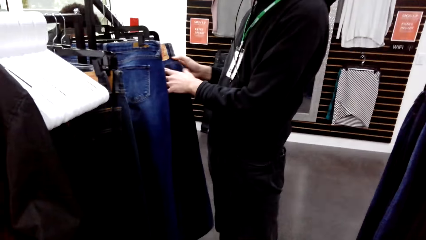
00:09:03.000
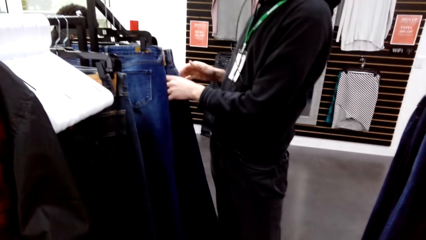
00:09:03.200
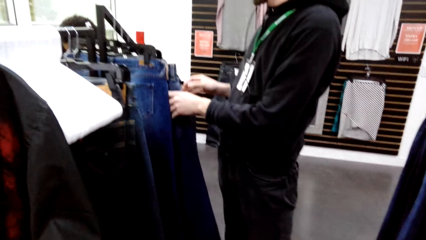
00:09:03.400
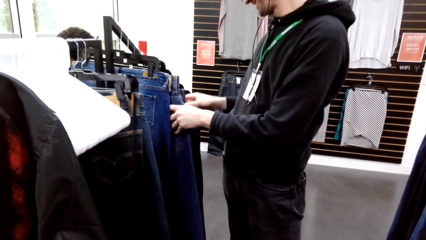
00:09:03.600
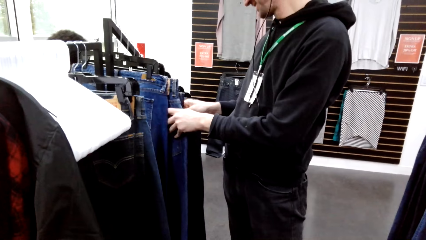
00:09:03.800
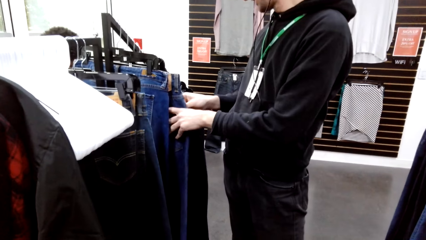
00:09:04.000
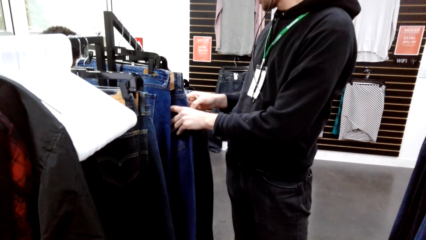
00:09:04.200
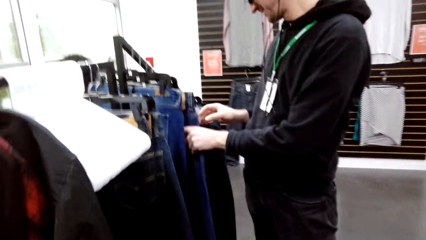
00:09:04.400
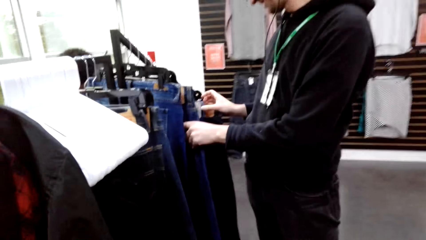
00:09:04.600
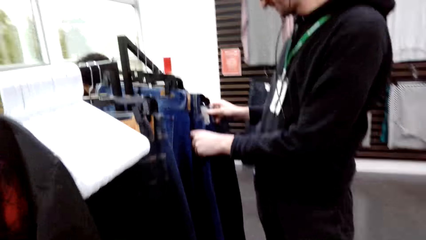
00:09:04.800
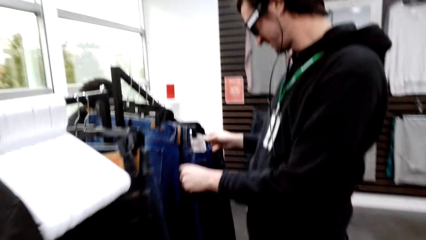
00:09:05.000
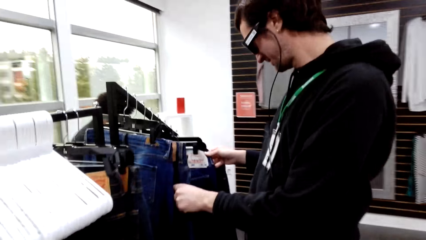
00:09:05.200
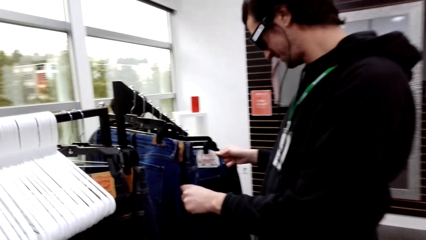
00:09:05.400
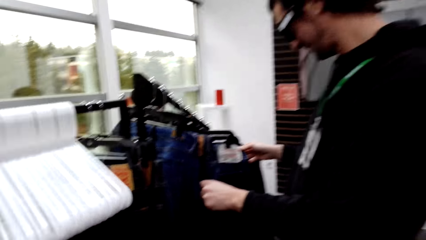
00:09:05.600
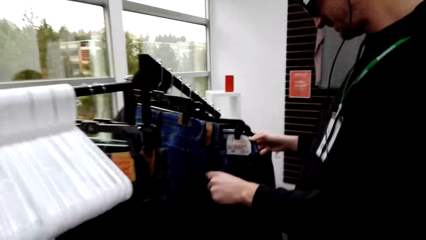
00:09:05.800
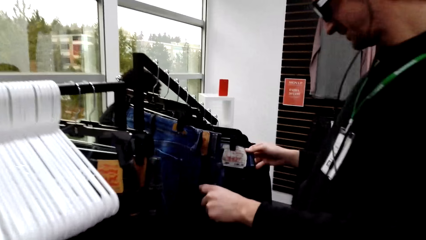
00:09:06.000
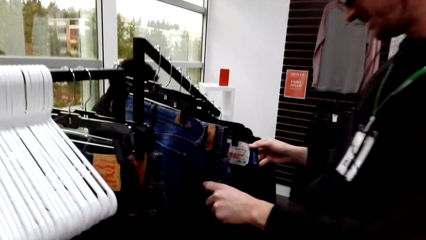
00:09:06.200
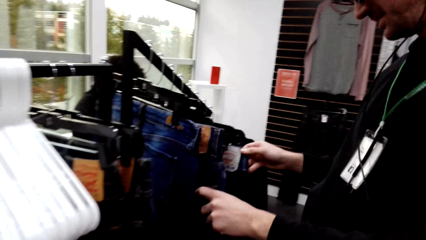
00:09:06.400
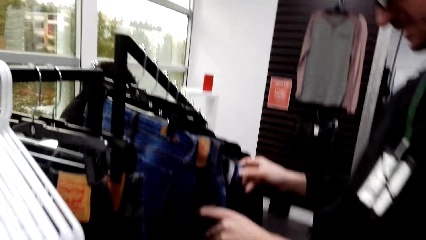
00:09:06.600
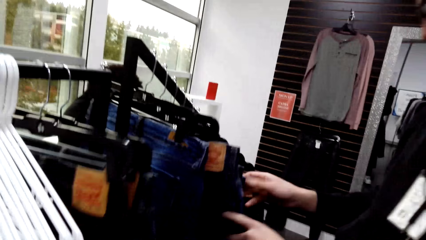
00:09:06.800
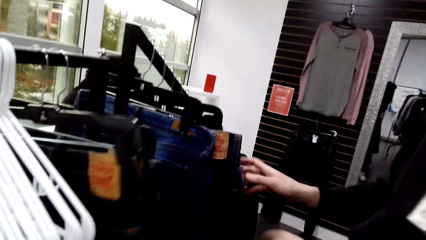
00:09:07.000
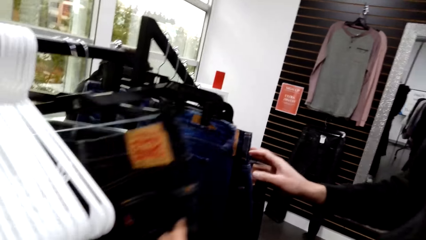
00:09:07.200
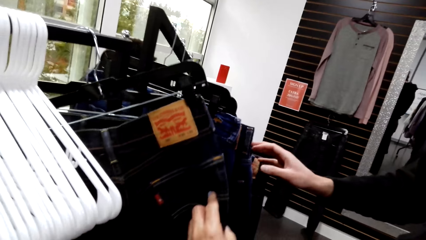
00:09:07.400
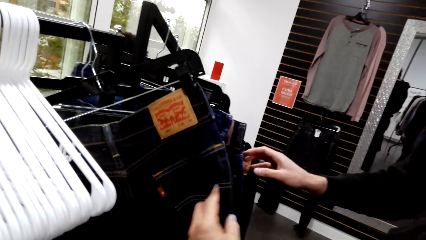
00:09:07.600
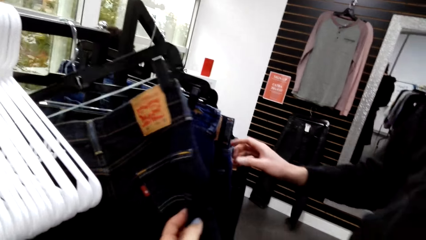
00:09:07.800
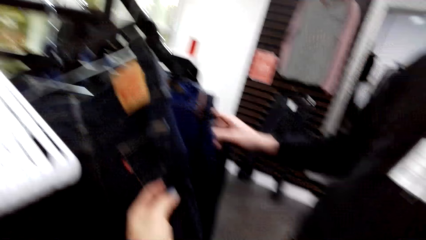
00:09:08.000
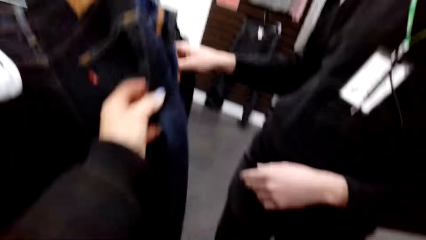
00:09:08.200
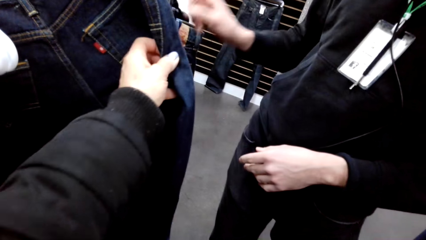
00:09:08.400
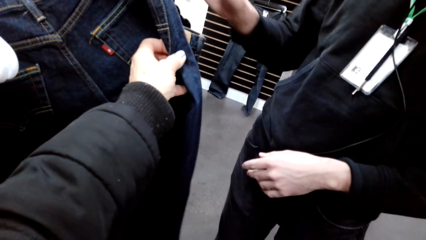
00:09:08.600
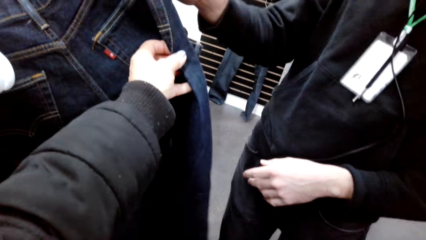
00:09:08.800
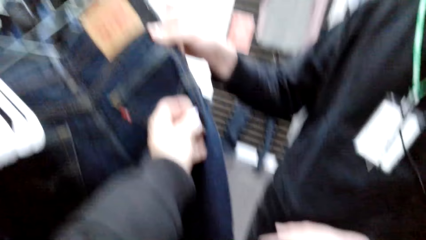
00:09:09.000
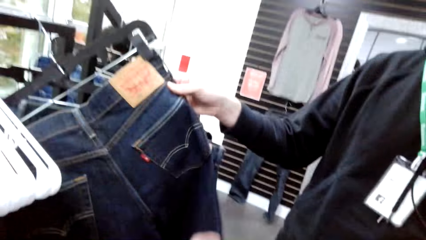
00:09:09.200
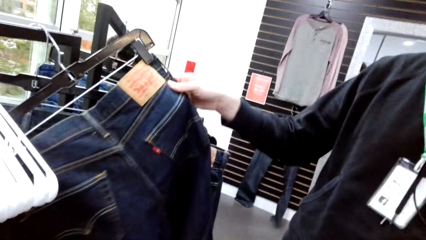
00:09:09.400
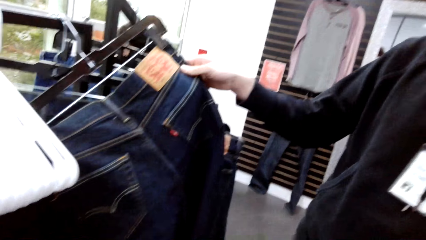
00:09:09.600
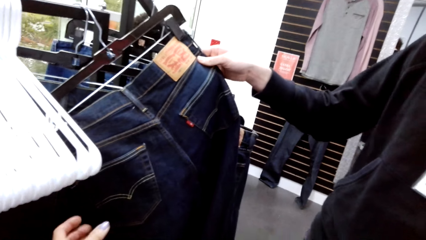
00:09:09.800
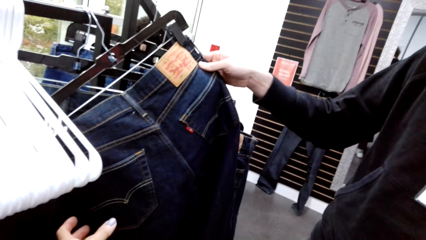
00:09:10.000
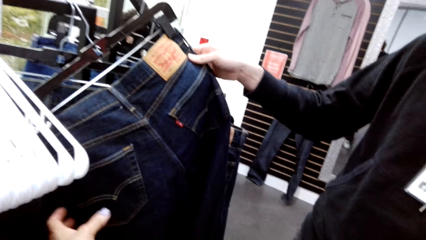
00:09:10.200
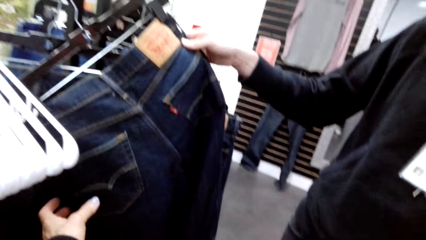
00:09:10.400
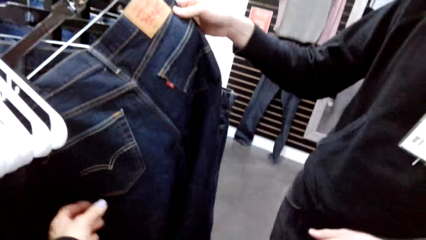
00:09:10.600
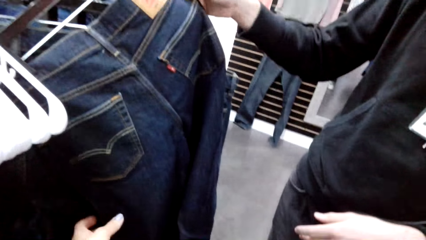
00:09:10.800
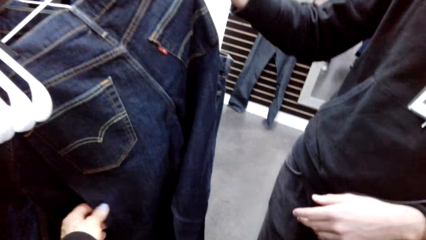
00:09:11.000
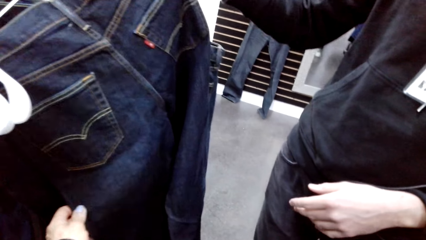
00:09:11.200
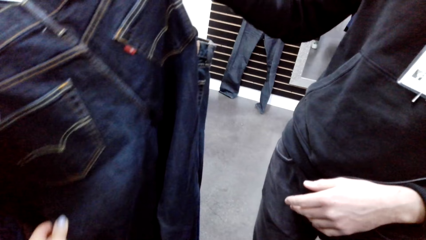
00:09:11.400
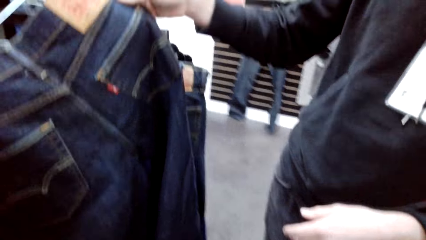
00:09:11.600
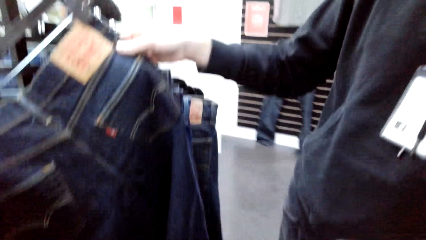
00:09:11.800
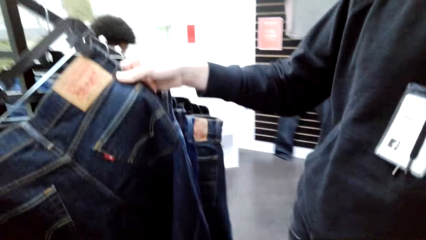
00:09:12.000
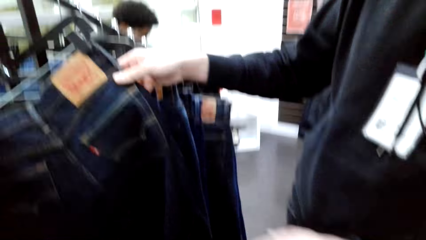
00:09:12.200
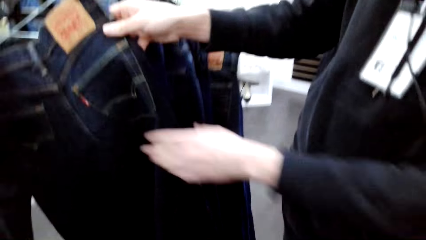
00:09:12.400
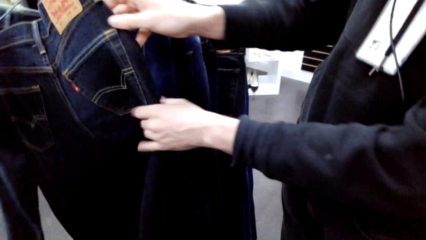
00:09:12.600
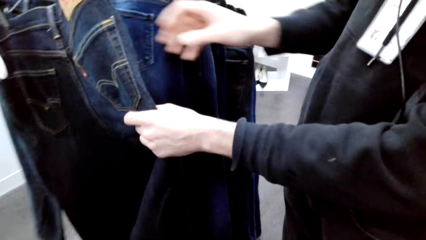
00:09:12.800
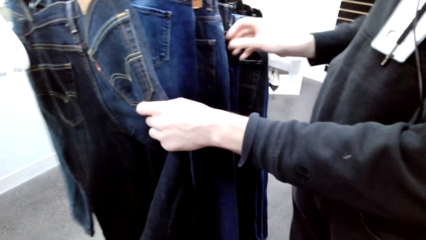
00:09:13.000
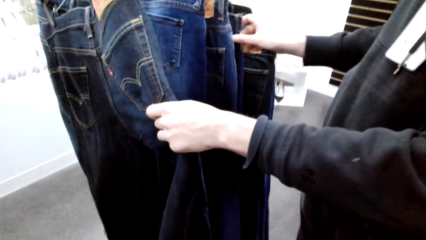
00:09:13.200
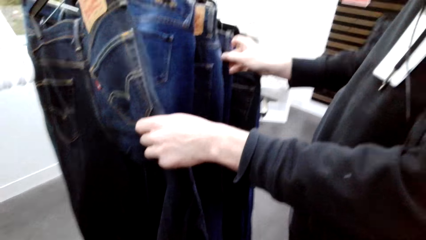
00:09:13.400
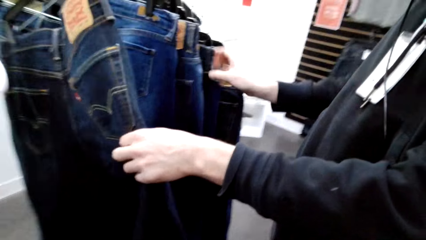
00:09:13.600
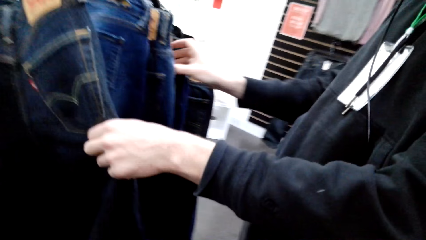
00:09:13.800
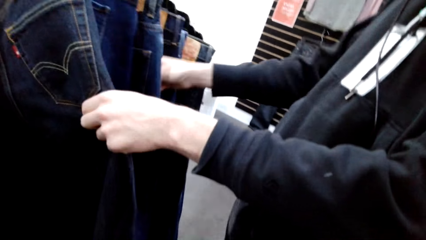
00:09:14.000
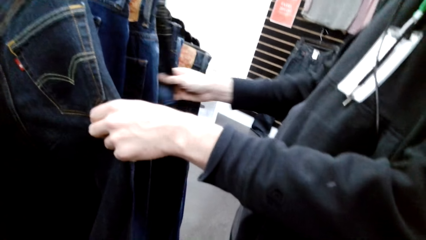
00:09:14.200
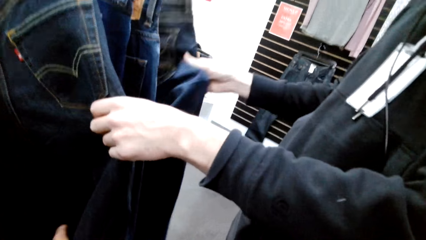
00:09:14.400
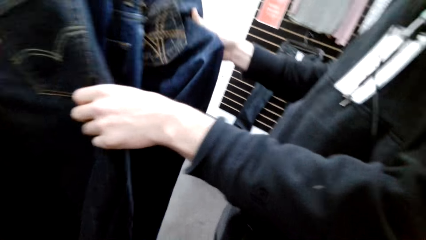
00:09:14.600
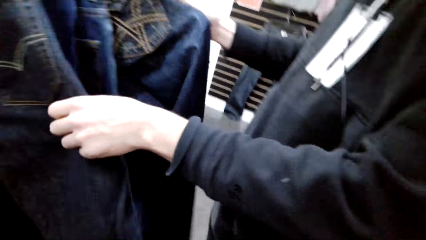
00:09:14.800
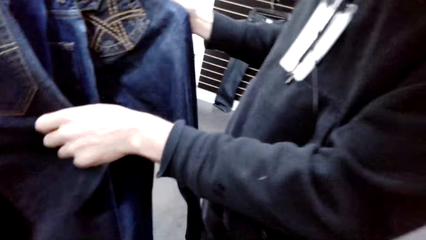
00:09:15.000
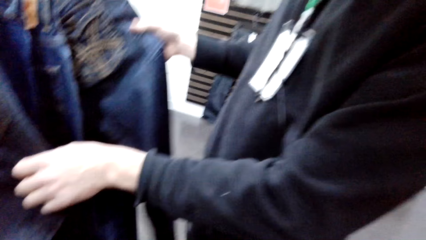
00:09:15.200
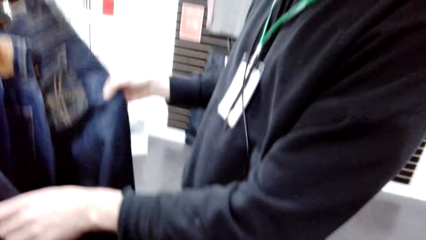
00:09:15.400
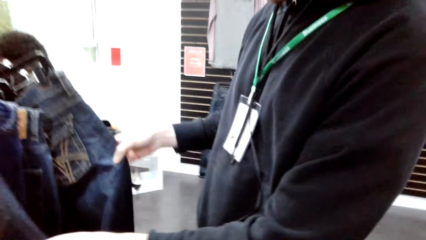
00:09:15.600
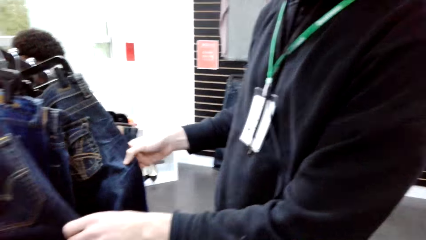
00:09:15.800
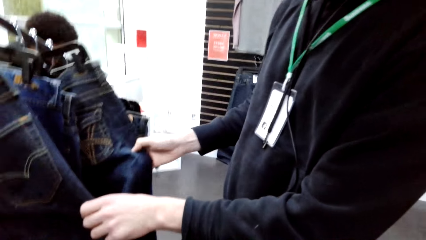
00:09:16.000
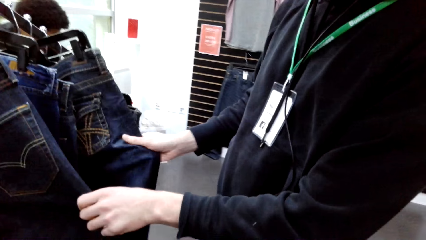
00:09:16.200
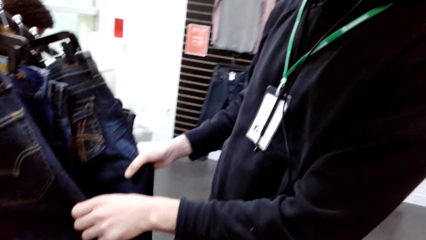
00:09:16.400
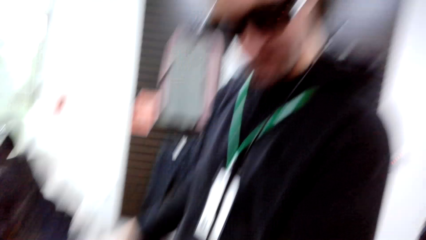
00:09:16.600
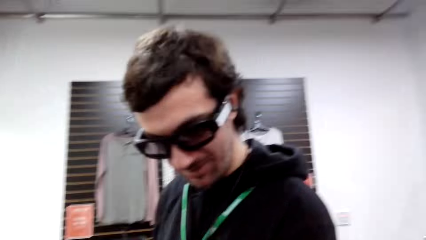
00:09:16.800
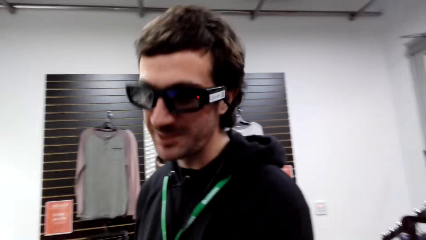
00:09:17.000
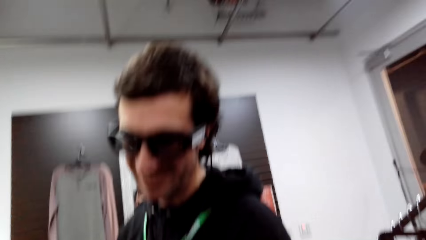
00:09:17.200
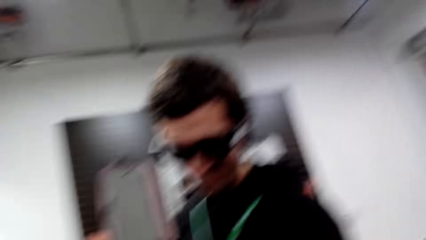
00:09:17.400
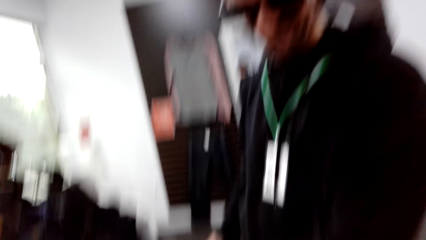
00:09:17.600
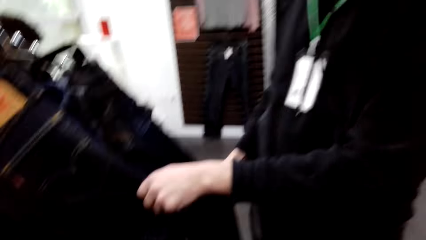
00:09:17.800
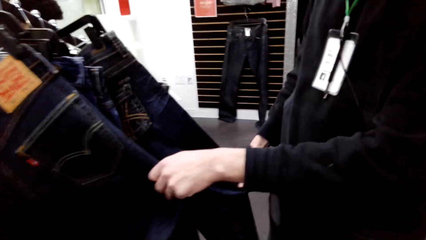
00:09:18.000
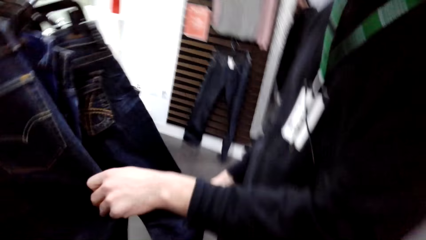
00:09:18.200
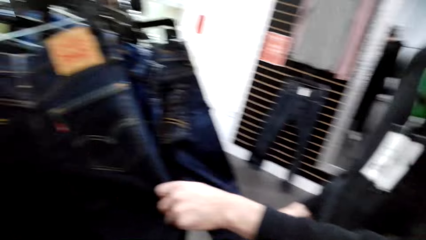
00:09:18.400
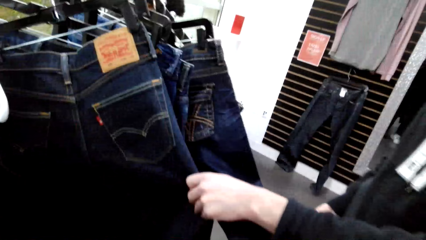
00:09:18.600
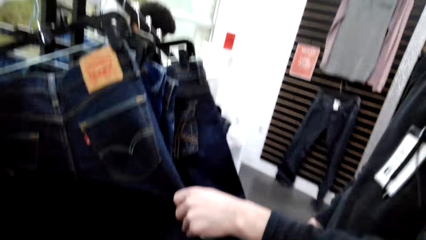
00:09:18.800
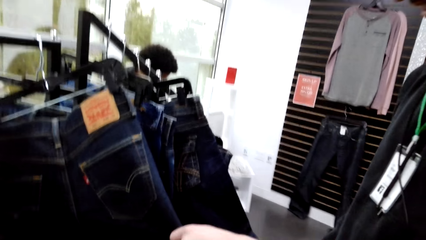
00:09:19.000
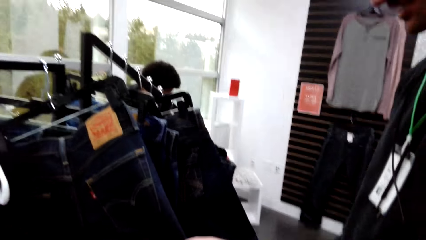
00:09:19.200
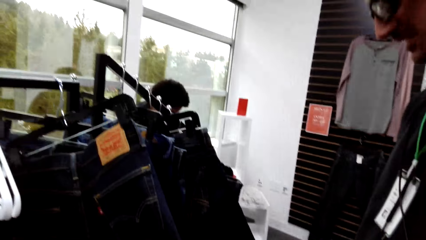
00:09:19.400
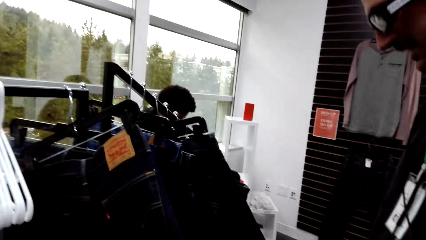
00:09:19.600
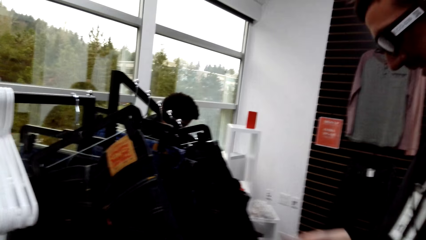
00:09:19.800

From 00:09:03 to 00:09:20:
The camera wearer converses with a male. The male looks at the pants and flips through the pants. The camera wearer touches the pants. The male looks at the pants. The camera wearer converses with the male. The male holds the pants with the other hand. The camera wearer converses with the male. The male responds to the camera wearer.
